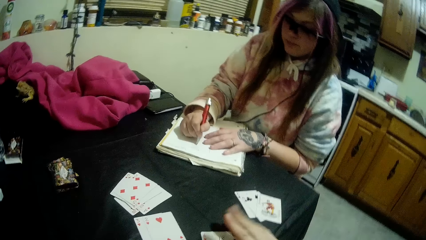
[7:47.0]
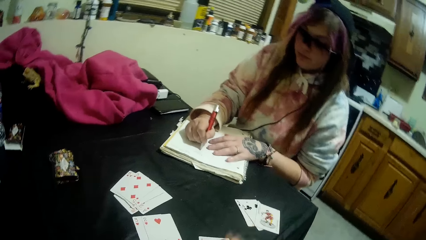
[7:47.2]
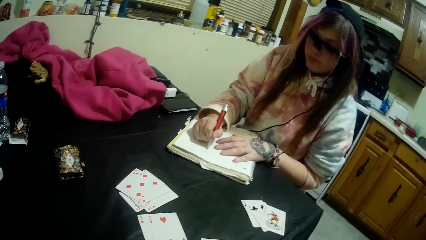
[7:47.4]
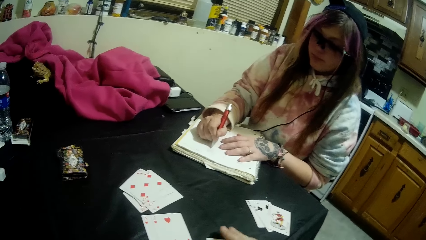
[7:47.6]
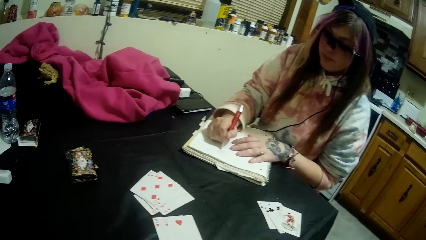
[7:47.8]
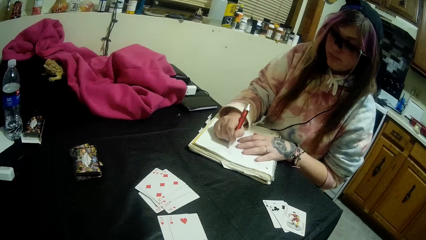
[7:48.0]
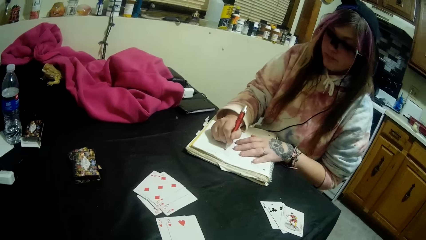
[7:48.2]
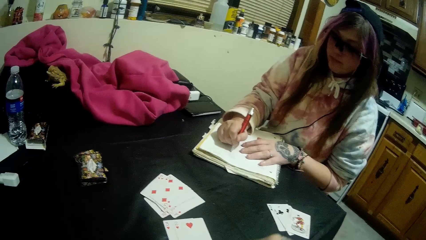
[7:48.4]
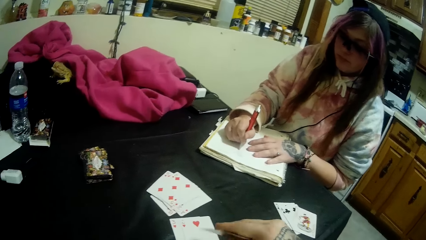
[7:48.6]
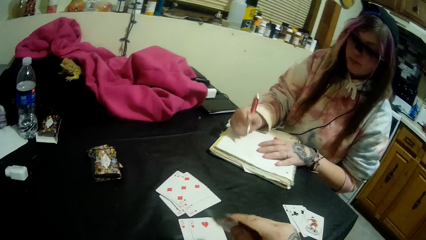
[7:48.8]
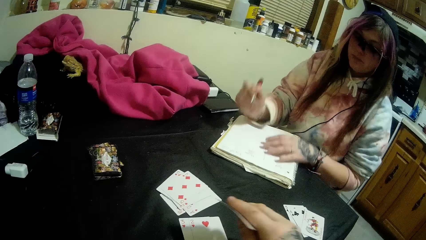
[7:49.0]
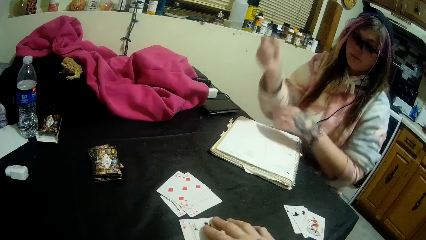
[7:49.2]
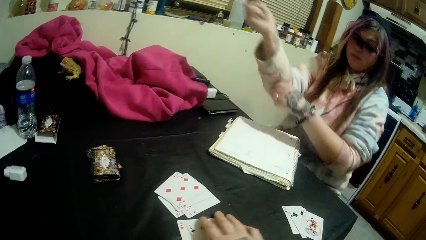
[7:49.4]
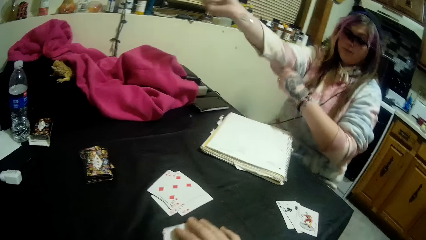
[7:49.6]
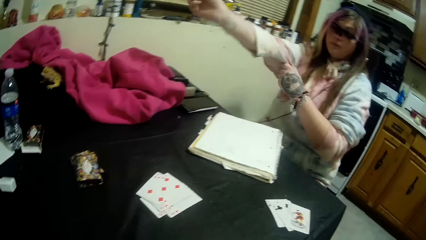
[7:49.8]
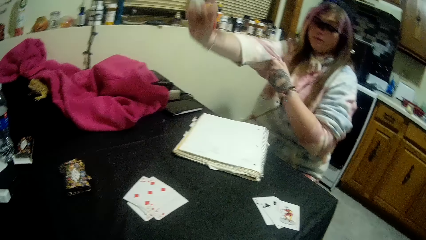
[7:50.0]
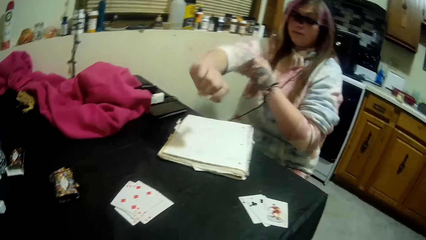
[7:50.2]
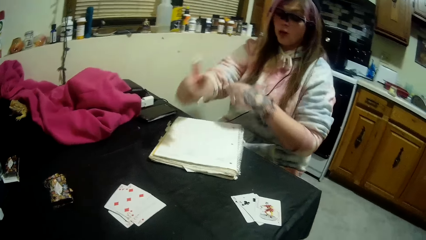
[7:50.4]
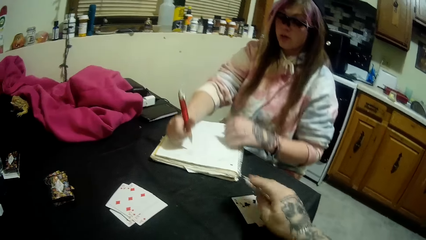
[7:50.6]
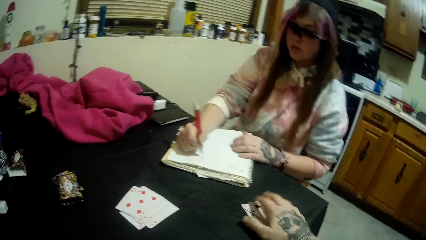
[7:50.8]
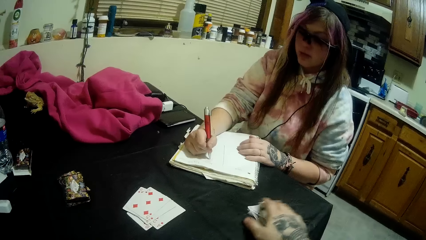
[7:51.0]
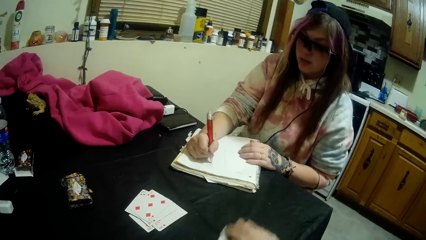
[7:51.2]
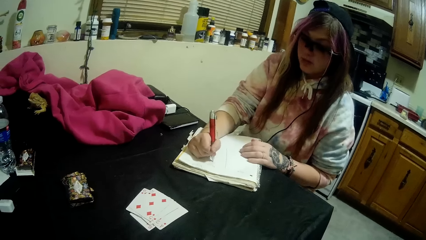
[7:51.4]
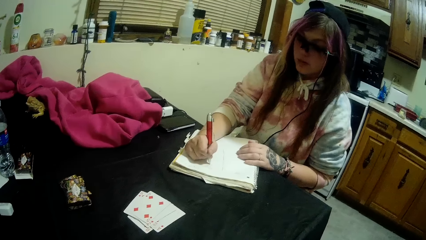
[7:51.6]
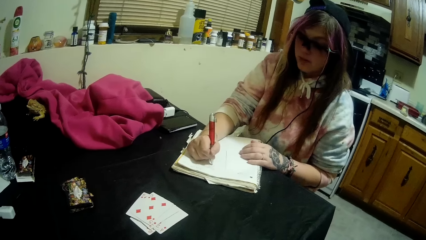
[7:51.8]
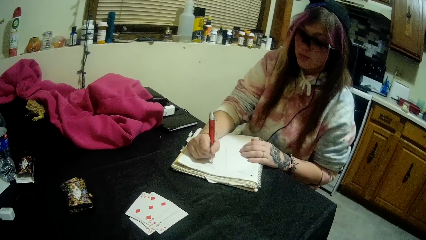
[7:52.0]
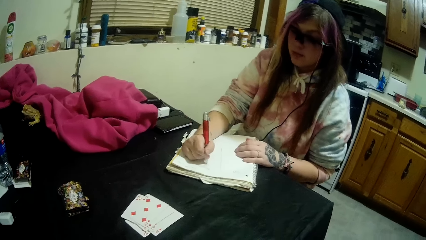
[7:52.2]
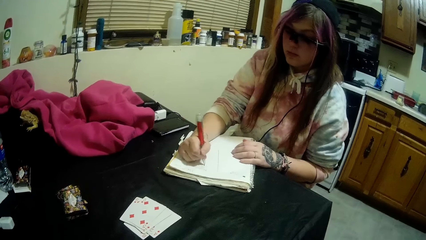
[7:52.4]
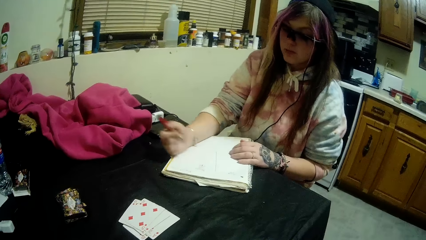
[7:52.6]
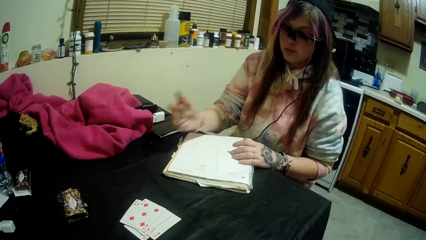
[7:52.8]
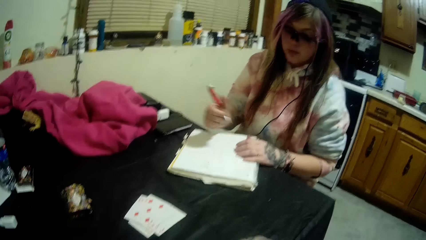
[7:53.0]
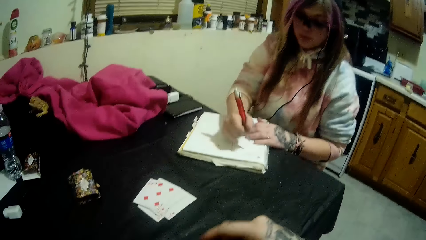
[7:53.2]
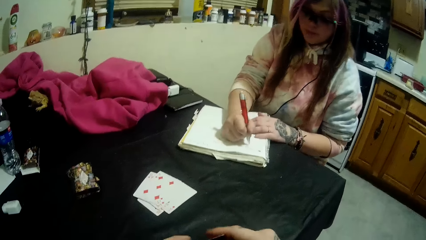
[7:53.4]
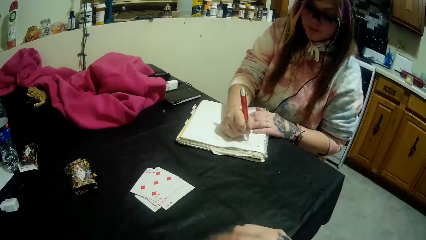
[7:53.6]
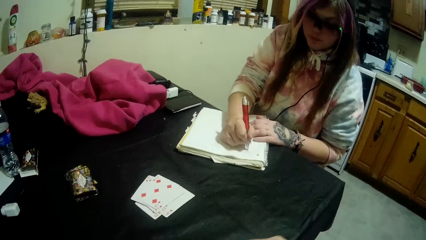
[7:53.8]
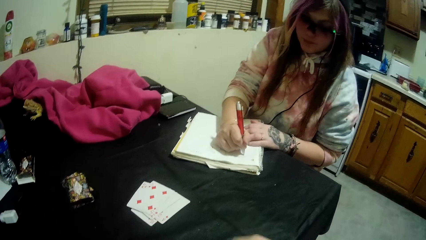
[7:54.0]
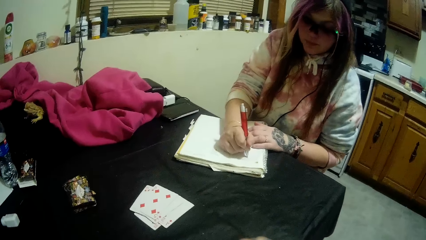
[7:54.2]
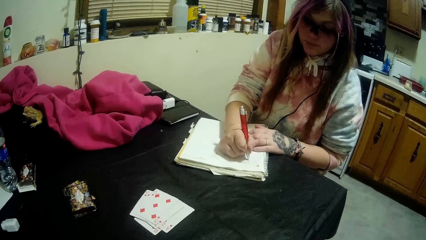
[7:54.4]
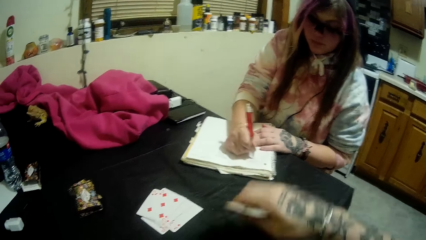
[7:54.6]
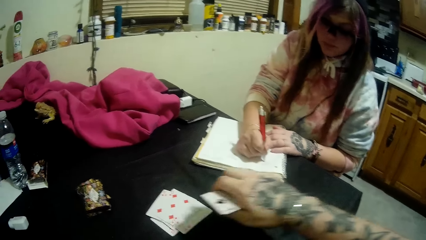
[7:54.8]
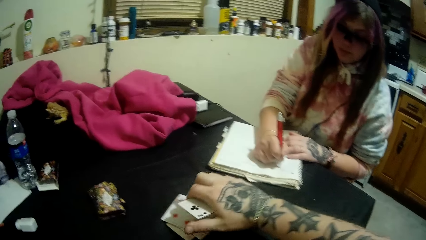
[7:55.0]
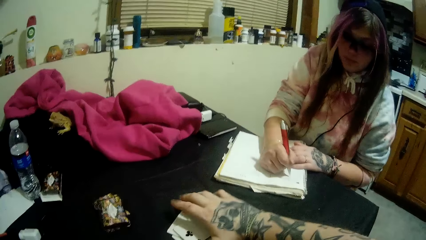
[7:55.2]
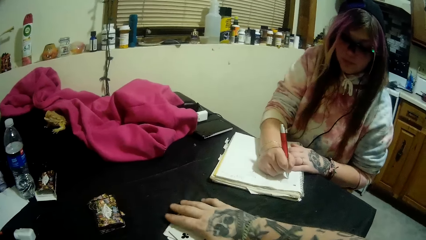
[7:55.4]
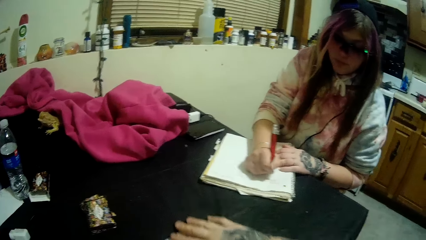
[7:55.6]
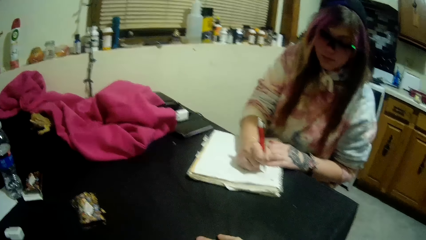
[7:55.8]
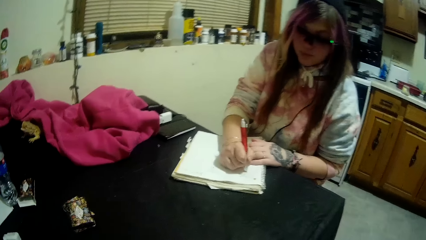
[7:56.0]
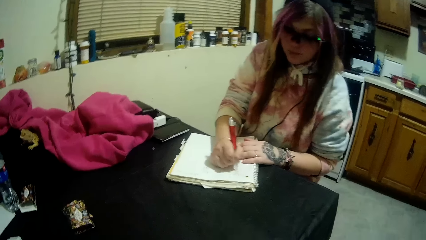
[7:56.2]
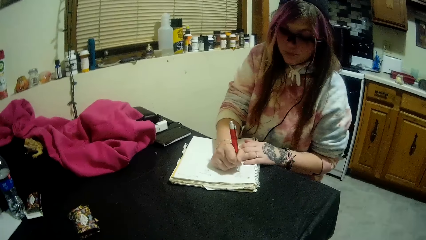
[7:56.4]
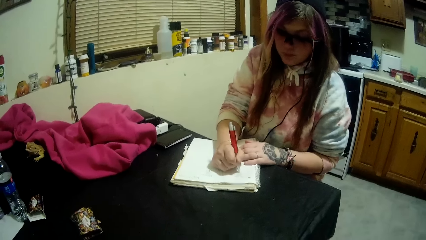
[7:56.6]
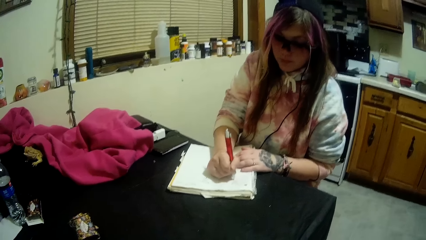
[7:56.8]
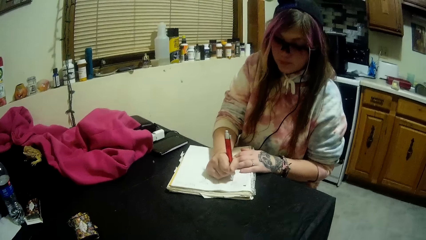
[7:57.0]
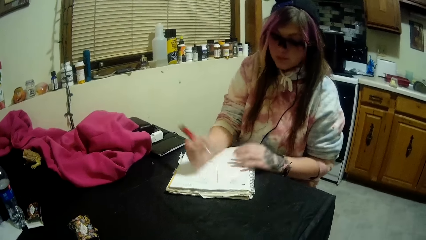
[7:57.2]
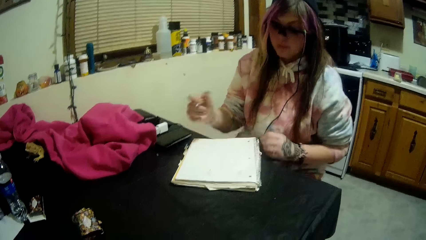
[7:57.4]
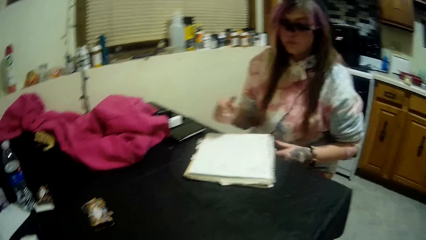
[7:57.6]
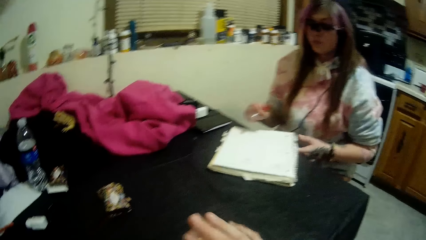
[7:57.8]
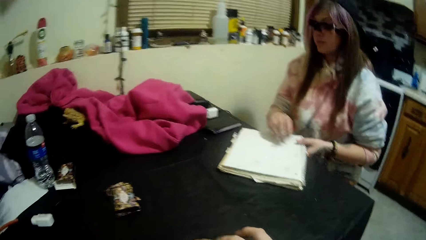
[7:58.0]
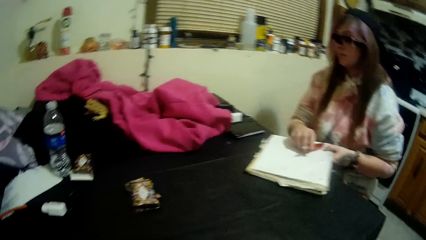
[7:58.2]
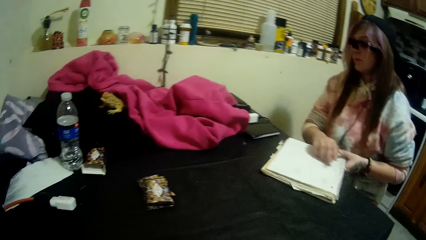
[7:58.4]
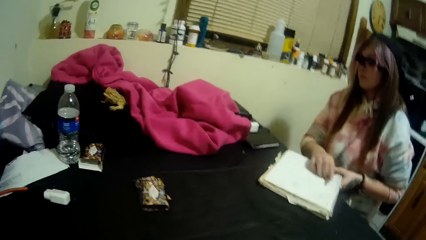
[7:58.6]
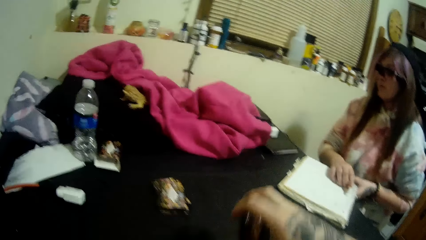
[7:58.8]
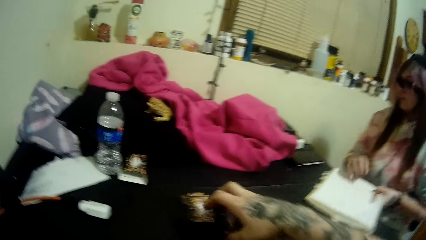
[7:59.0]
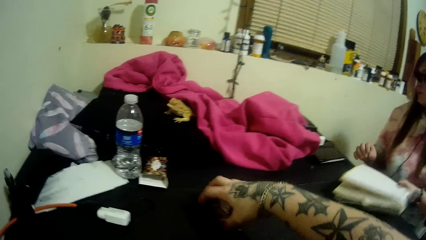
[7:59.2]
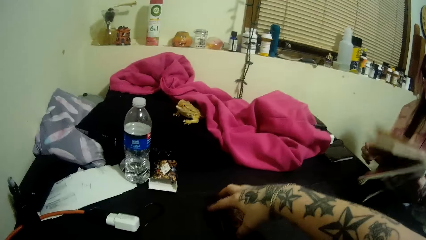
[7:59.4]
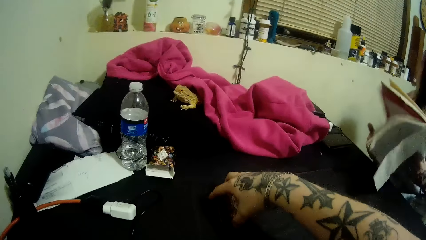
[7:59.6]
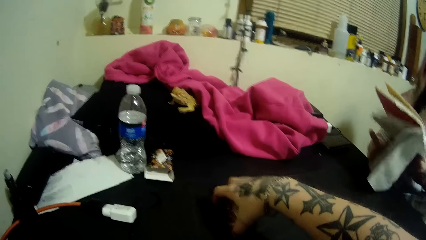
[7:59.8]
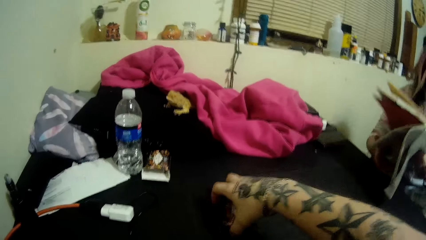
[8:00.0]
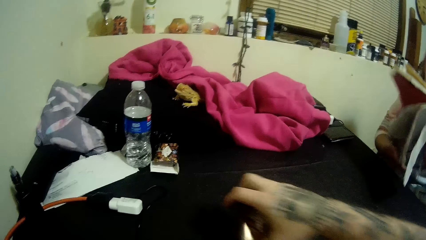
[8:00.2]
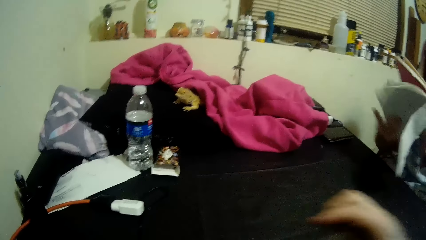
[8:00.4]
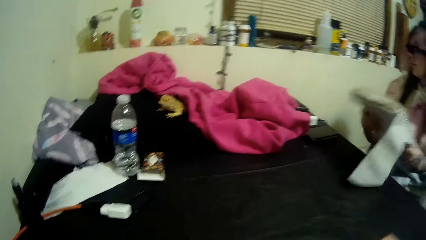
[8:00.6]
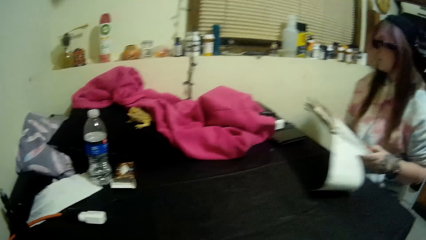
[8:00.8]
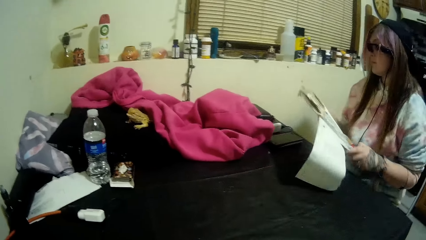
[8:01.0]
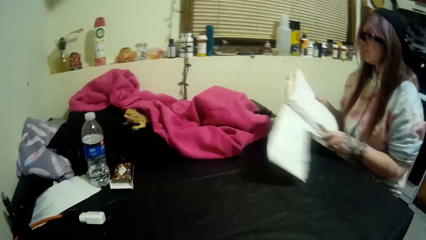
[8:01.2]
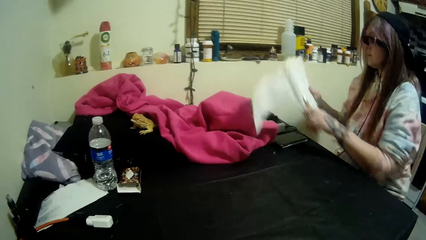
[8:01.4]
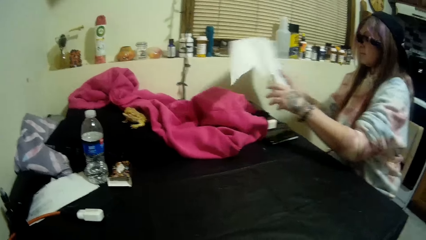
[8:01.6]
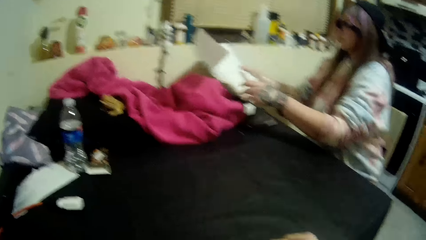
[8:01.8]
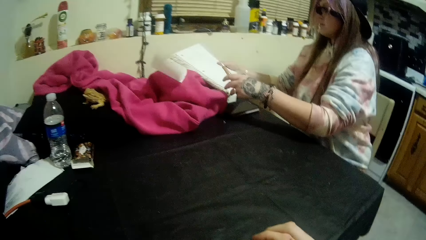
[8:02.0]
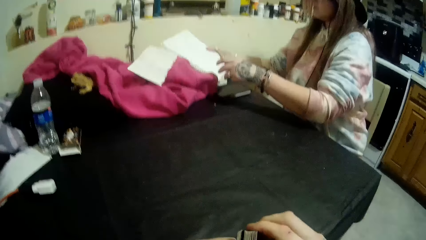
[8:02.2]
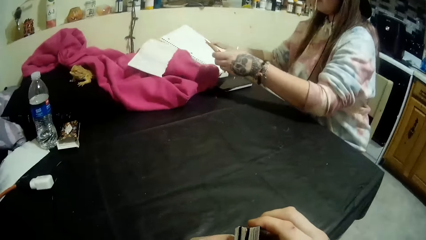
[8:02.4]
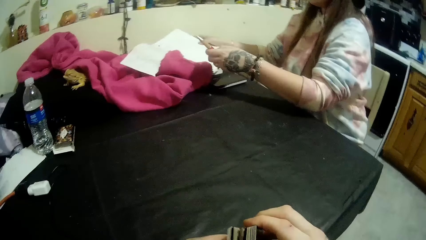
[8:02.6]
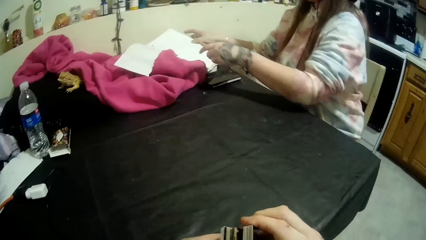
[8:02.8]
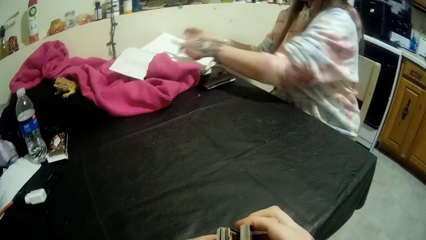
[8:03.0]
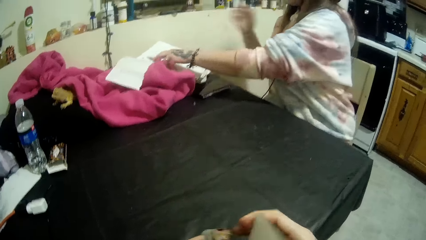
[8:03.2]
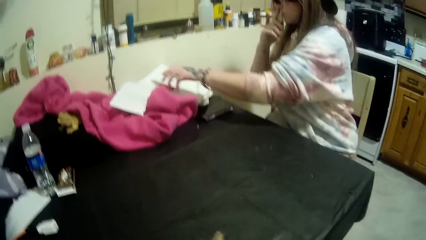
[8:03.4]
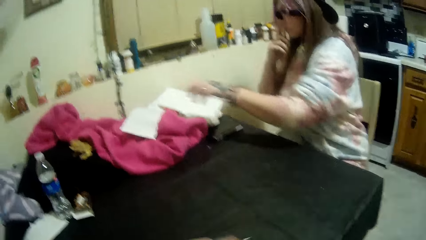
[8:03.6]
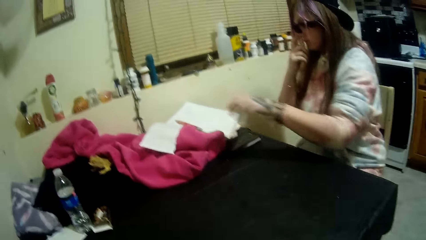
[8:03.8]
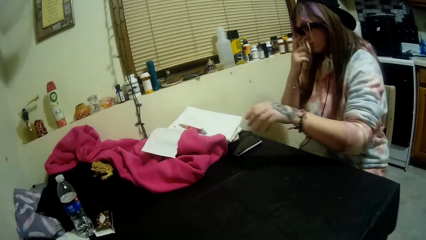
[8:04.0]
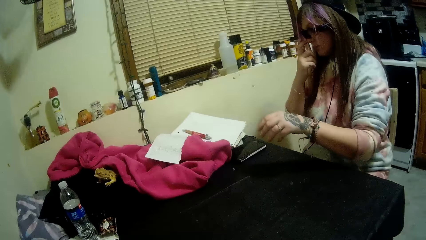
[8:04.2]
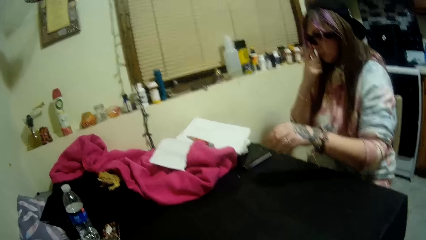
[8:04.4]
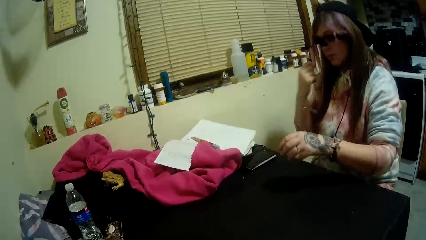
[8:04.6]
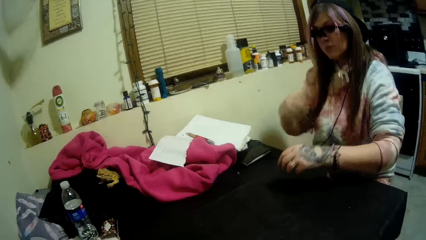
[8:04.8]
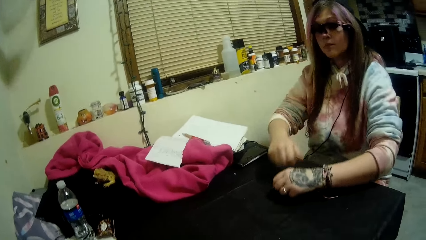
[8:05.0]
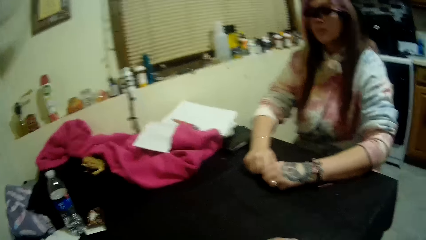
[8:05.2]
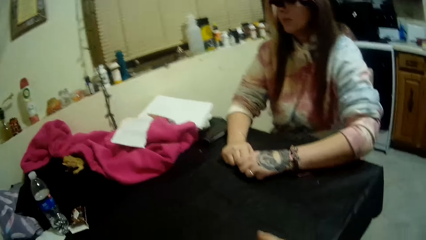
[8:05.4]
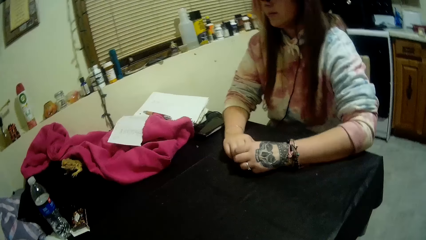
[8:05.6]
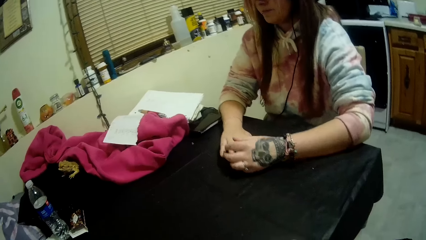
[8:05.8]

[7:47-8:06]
The woman moves her hand and writes on the book. The camera wearer puts the card on the table. The woman moves the book and pen to the sweater with her hands. The camera wearer picks up the stack of cards with his right hand. He shuffles the cards in his hands.
